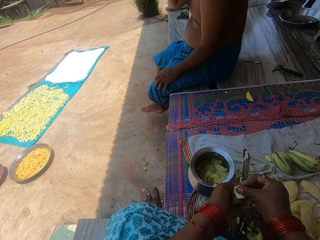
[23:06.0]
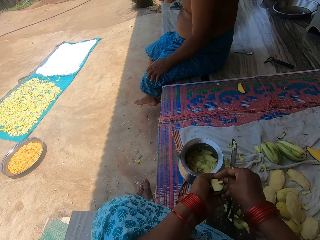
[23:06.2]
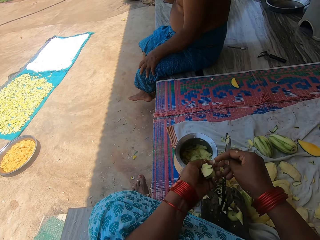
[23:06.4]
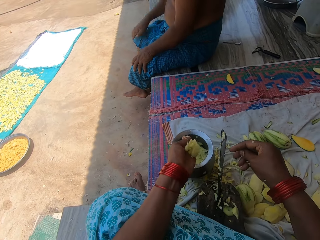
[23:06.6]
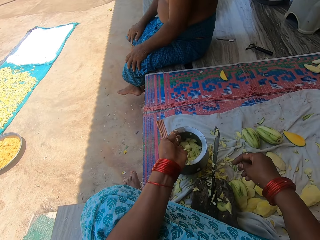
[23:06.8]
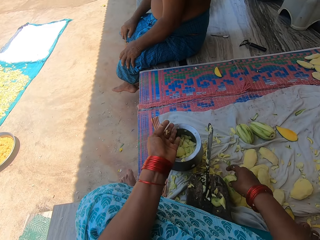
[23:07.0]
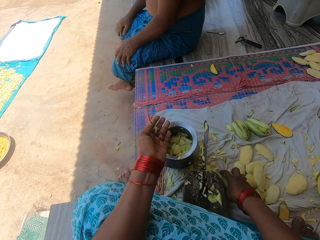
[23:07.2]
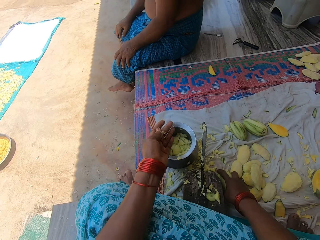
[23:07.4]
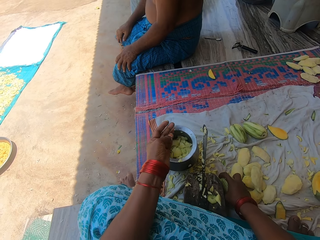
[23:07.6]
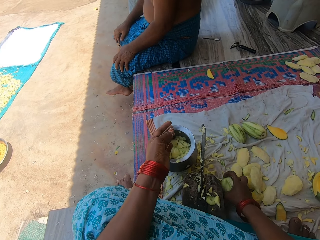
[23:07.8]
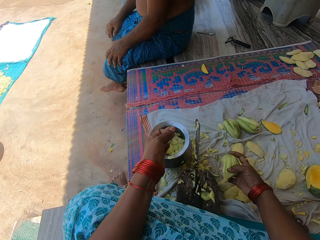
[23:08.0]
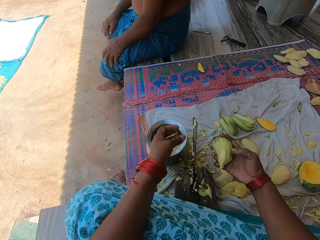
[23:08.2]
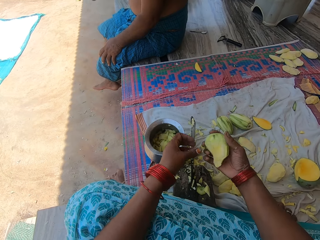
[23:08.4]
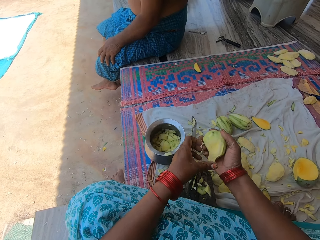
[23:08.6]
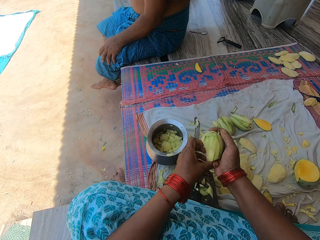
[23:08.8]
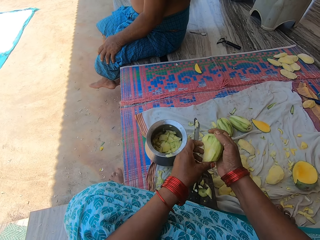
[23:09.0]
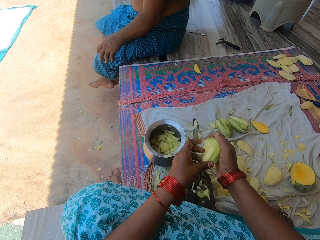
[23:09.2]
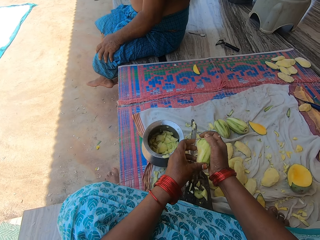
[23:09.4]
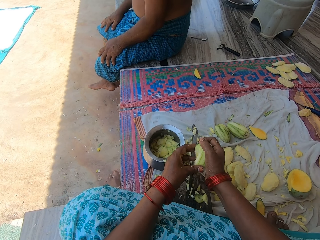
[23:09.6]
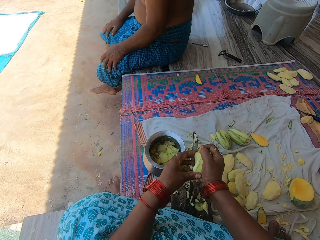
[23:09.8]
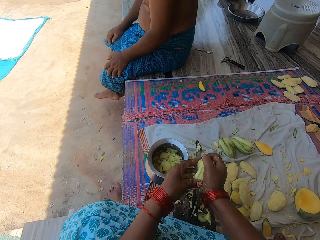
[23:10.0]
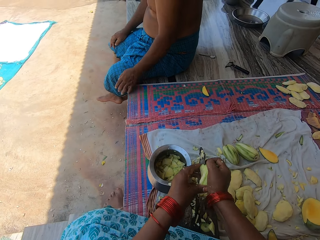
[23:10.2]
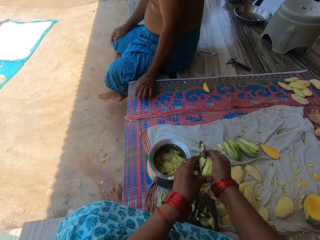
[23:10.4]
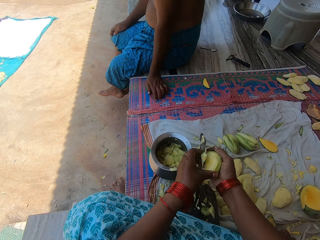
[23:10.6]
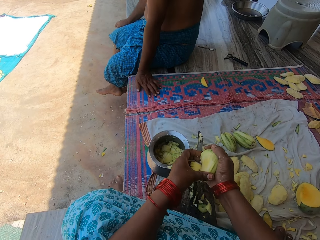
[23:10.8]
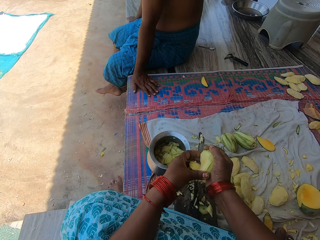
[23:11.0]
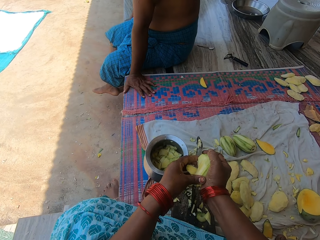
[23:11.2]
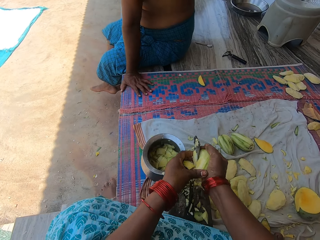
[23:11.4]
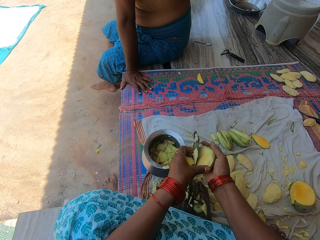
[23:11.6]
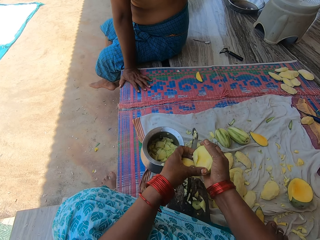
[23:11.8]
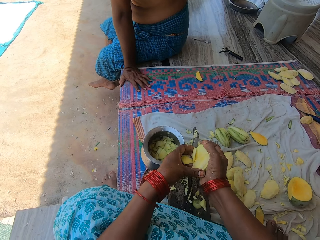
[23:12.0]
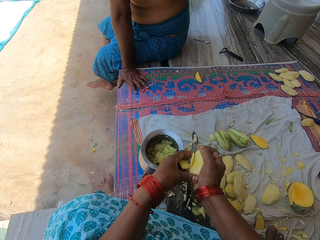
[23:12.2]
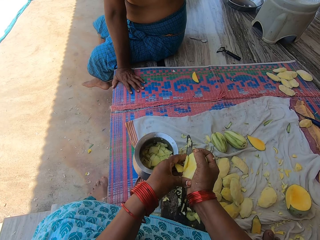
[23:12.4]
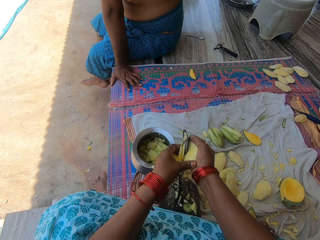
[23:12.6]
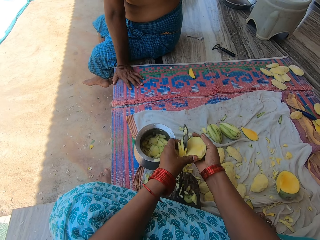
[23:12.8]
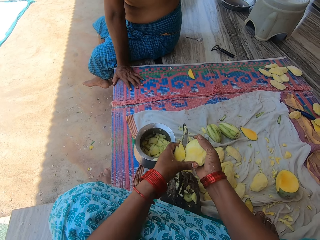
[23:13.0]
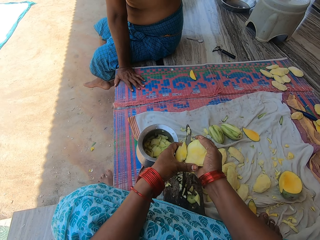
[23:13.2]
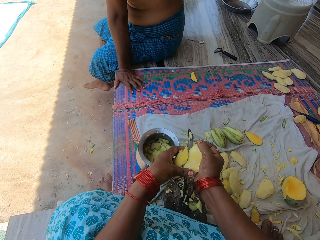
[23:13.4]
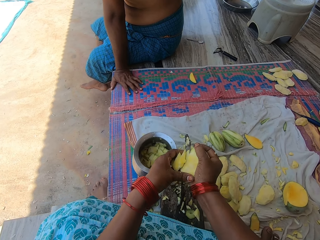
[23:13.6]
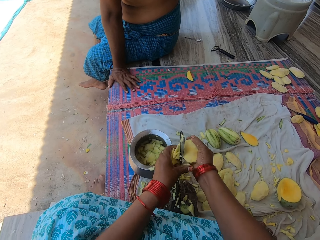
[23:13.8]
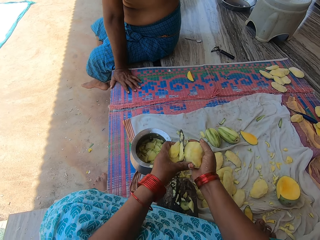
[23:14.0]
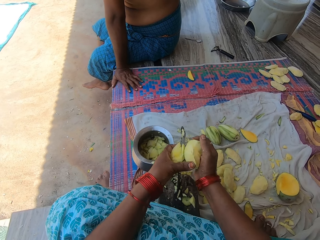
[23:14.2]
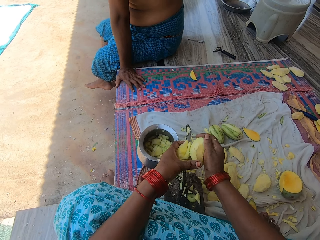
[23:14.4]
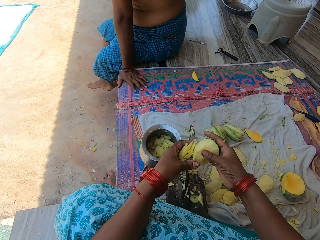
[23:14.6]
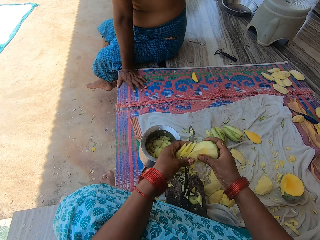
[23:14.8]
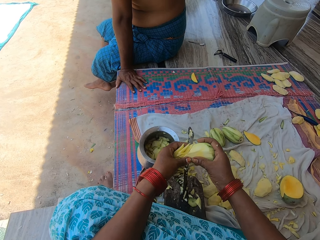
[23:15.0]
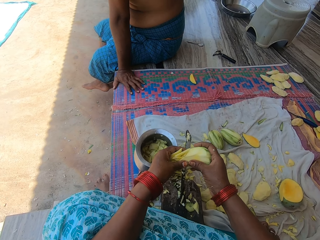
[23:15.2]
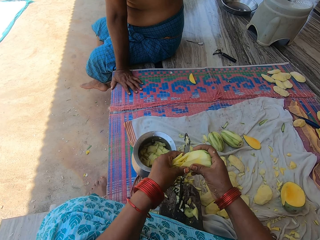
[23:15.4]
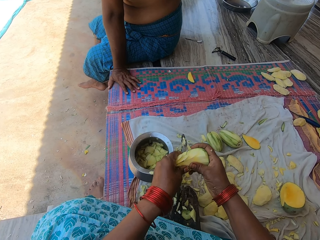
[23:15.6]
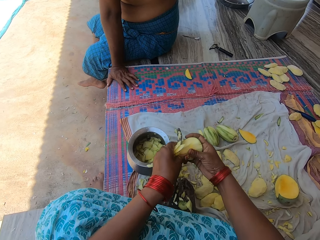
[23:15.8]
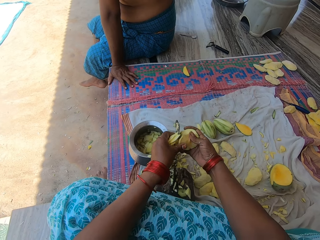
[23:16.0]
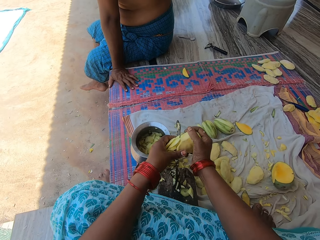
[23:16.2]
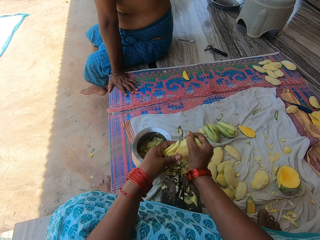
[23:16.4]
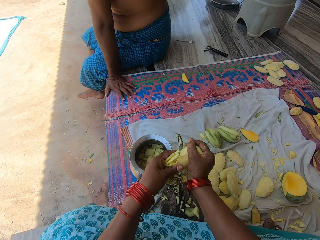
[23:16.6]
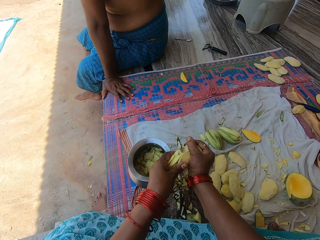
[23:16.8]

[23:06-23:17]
The camera wearer places the mango in the cooking pot. They pick the mango from the cloth. They cut the mango on the blade.

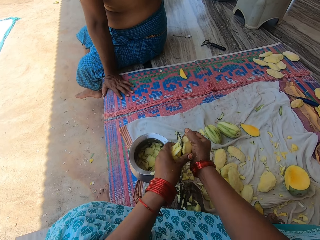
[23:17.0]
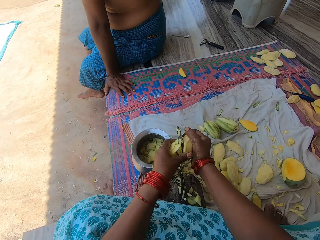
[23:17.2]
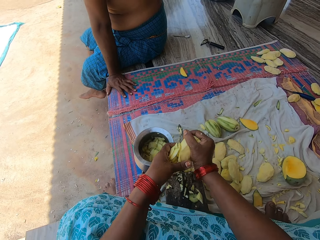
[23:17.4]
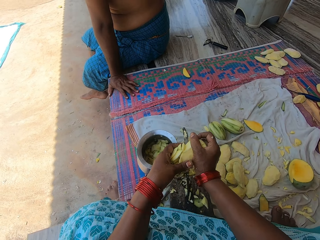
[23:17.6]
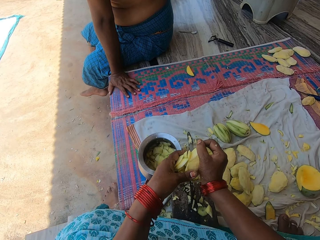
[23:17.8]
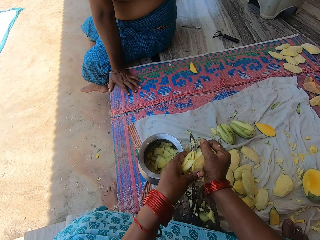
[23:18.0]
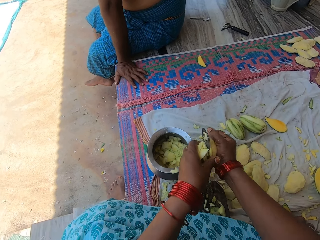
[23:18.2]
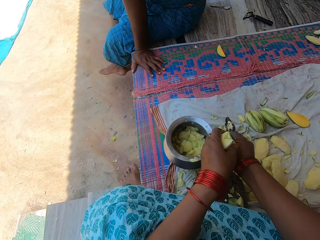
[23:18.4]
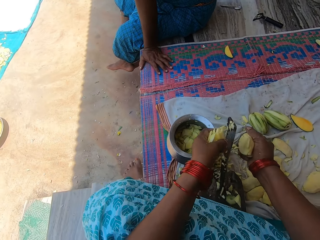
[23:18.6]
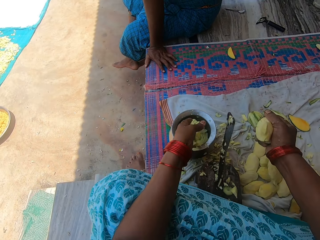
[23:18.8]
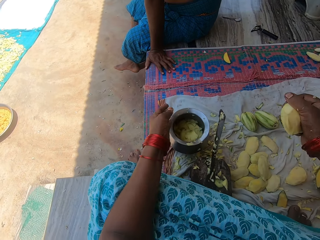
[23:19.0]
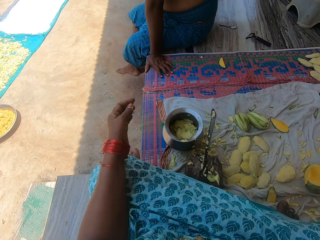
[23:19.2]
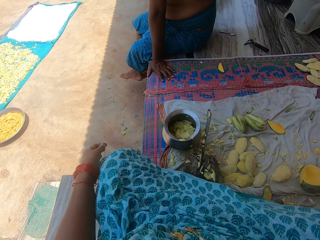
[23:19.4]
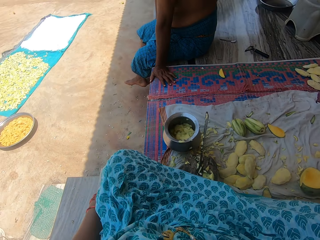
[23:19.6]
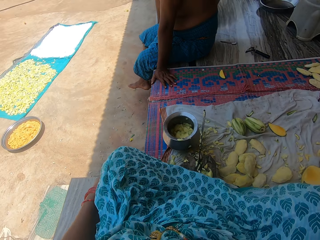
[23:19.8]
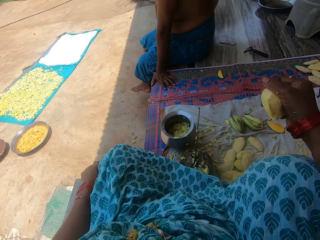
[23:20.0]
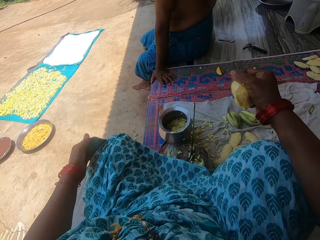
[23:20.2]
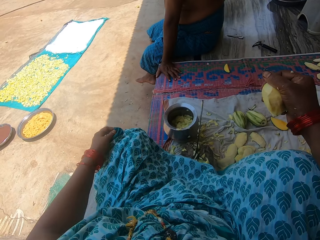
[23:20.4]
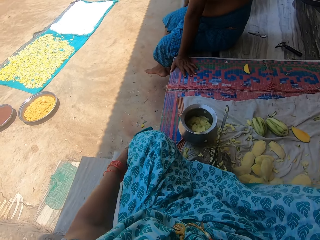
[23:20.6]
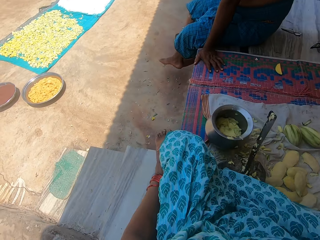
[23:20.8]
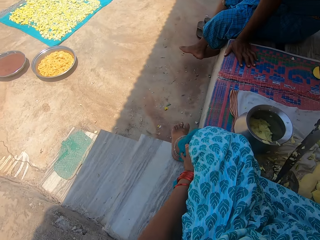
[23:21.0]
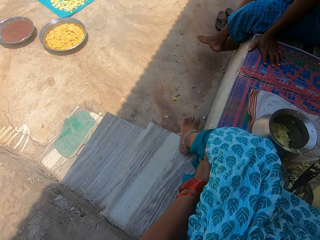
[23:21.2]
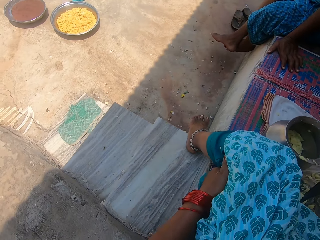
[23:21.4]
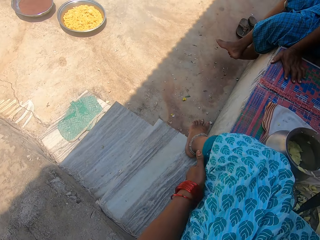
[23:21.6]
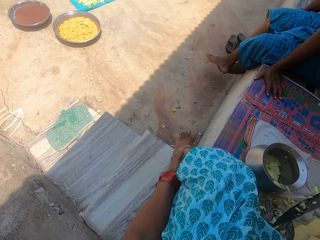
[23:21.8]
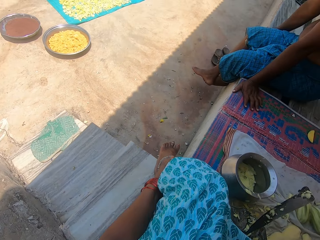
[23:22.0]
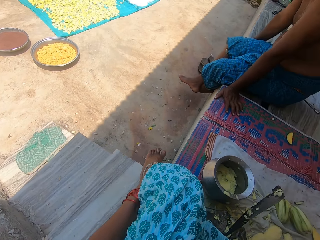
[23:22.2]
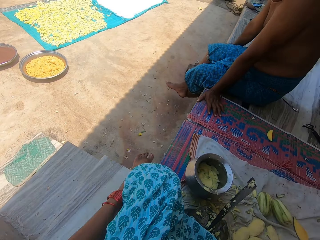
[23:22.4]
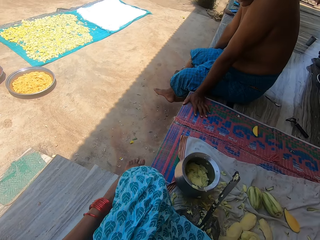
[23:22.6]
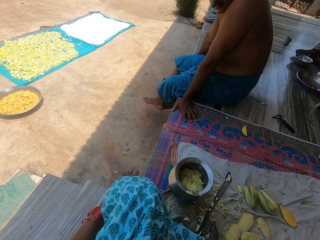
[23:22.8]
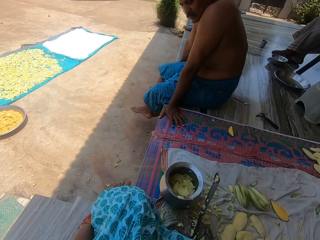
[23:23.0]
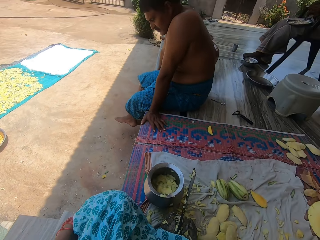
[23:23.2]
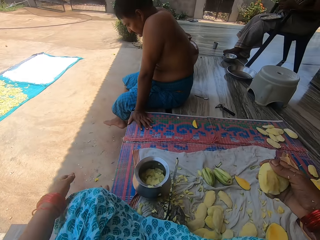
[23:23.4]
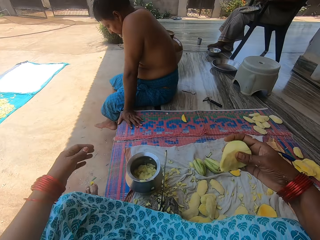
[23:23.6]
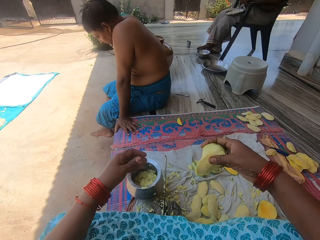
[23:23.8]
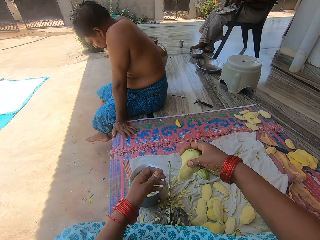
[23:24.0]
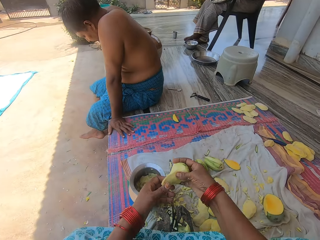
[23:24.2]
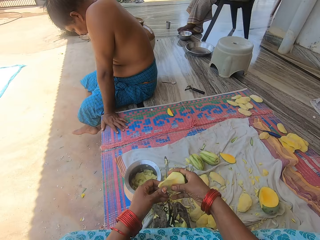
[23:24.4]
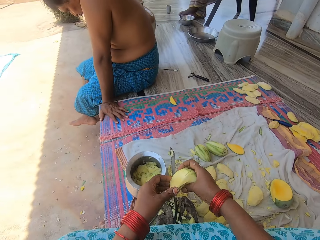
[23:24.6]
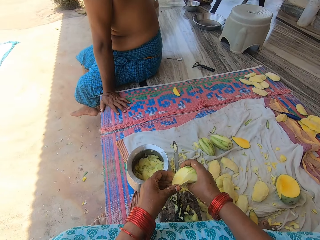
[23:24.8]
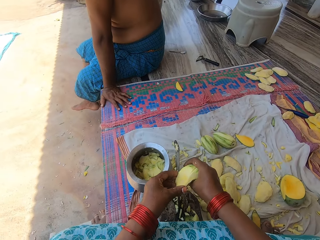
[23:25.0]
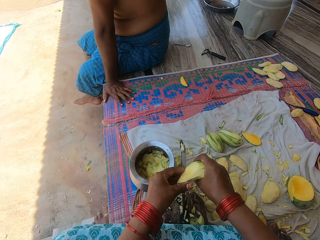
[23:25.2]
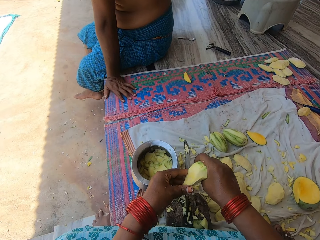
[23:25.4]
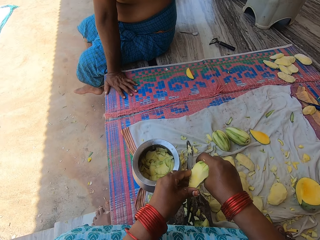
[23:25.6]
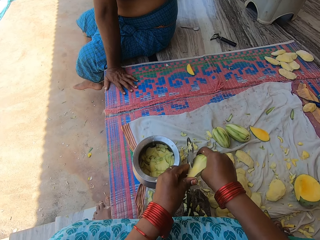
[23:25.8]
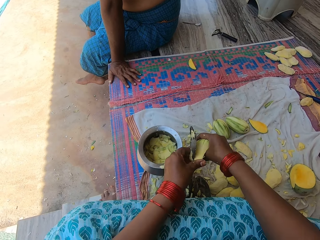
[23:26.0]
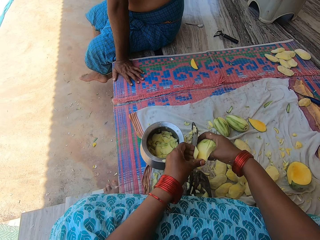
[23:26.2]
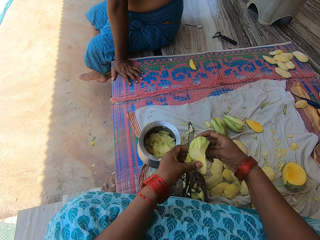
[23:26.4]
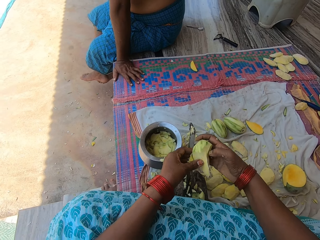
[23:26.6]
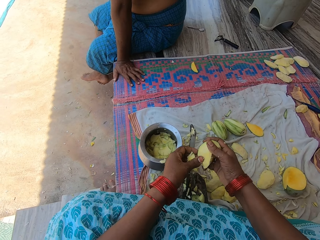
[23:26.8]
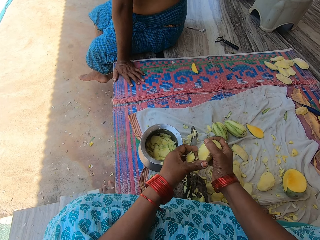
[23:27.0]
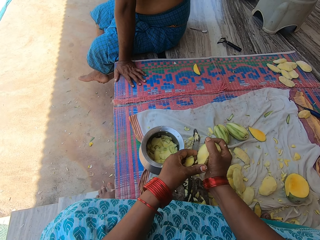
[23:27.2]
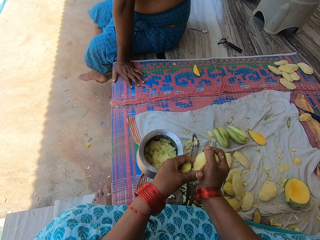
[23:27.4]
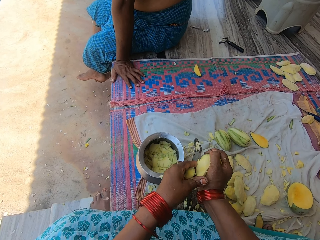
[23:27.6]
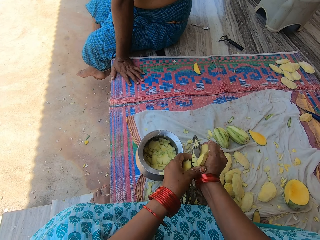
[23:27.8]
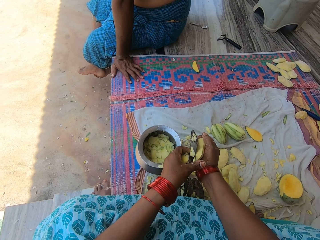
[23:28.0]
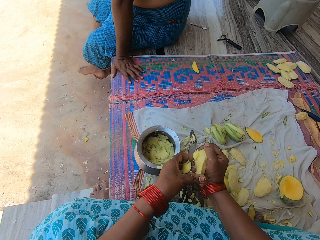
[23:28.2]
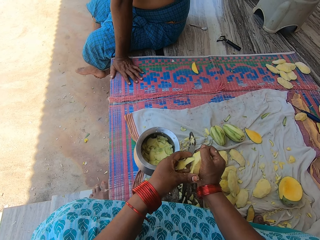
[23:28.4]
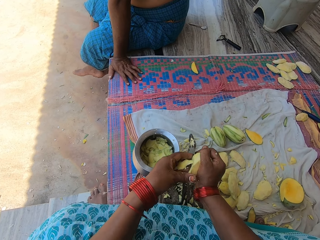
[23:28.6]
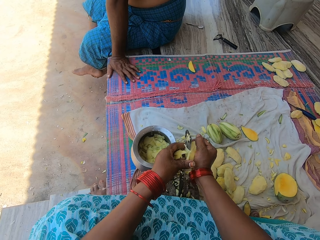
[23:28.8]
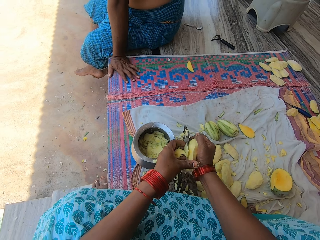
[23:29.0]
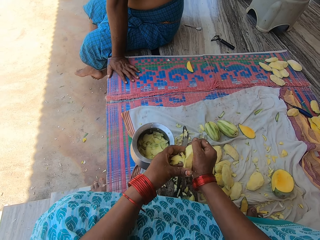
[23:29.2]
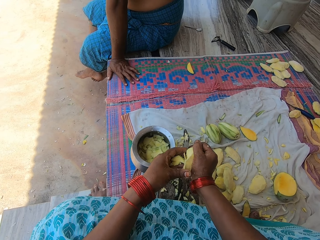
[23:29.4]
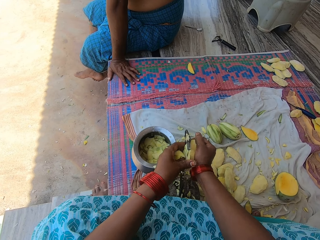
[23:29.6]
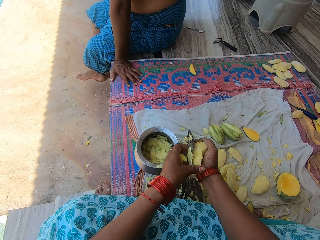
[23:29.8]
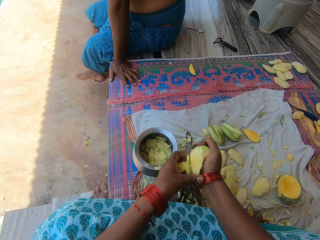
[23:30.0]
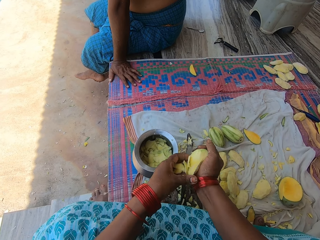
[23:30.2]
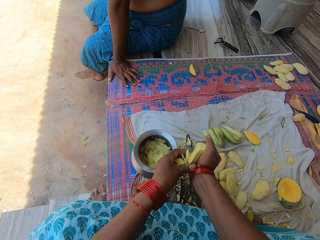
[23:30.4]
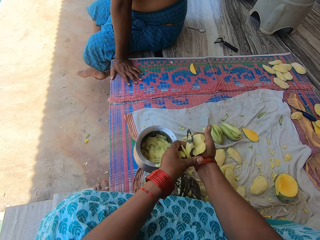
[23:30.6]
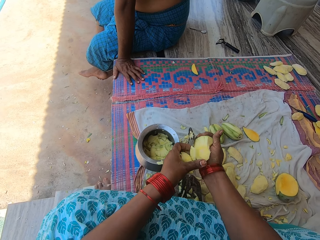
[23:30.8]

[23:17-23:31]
The camera wearer places the mango in the cooking pot. She rubs her leg. A person sits on the chair. The camera wearer cuts the mango on the blade.
